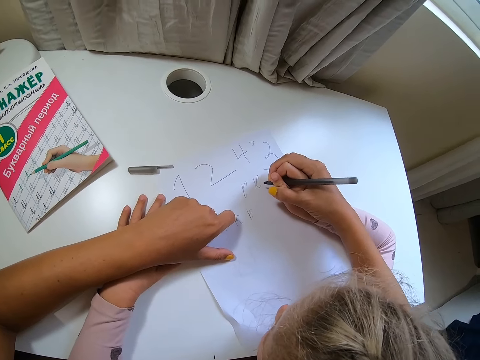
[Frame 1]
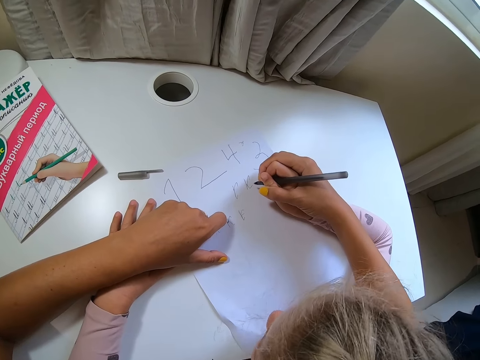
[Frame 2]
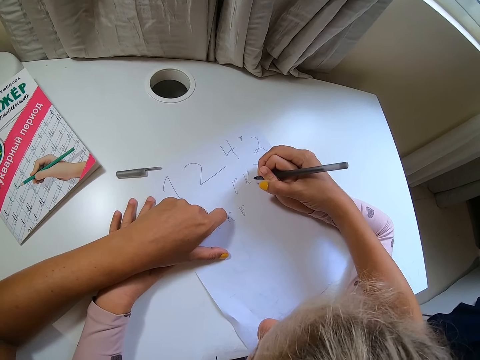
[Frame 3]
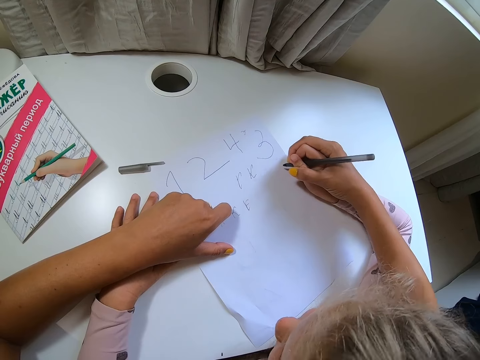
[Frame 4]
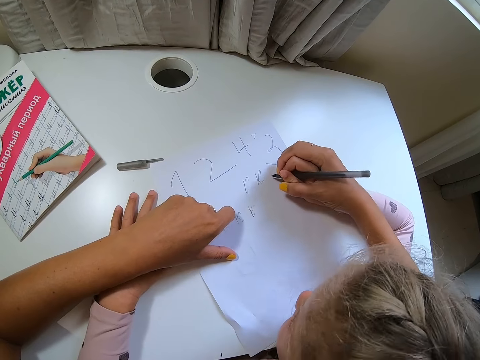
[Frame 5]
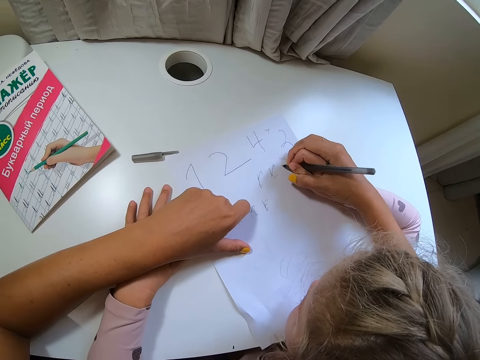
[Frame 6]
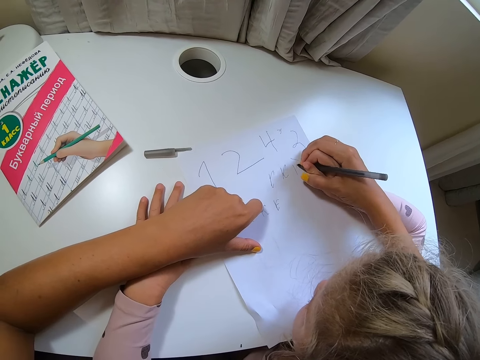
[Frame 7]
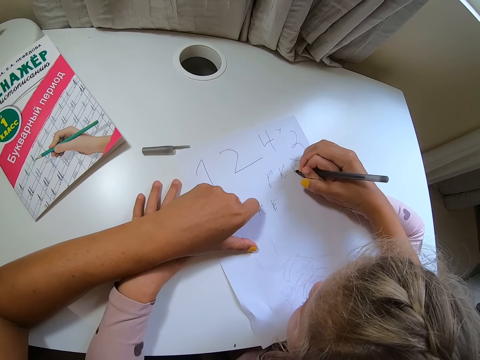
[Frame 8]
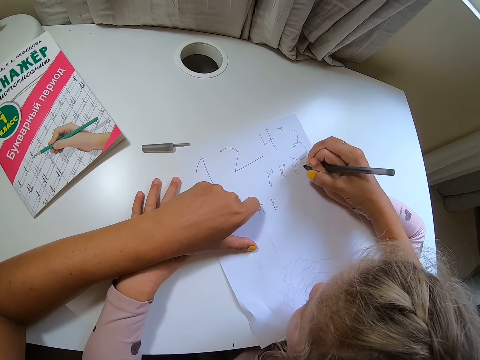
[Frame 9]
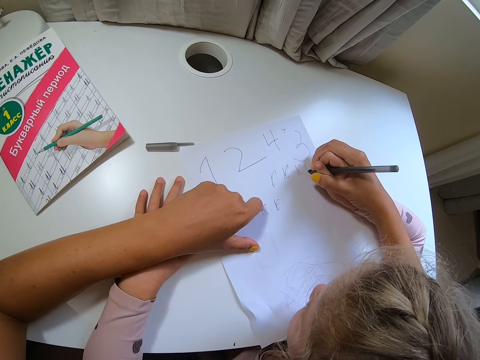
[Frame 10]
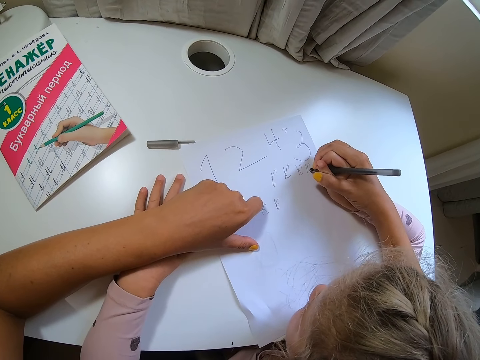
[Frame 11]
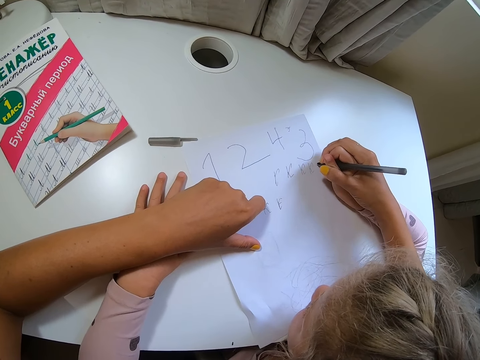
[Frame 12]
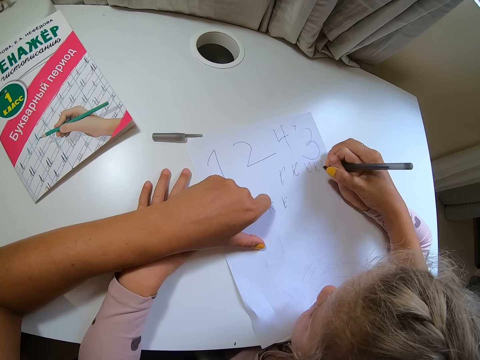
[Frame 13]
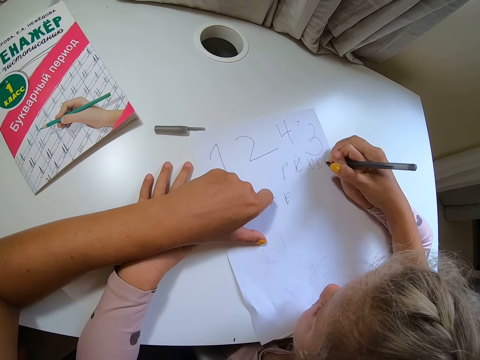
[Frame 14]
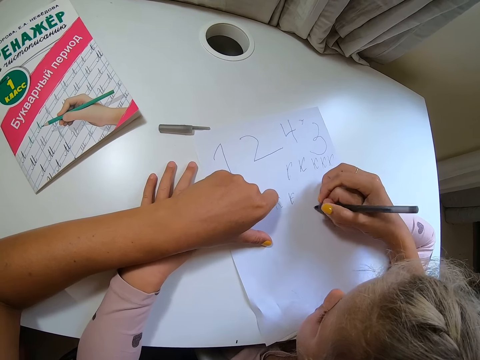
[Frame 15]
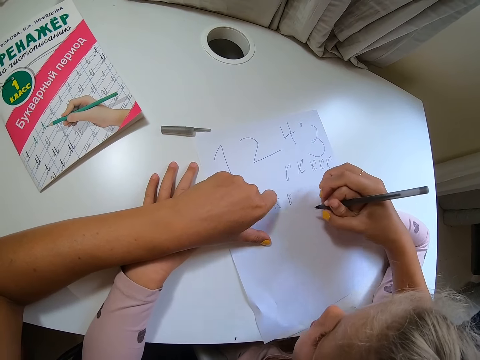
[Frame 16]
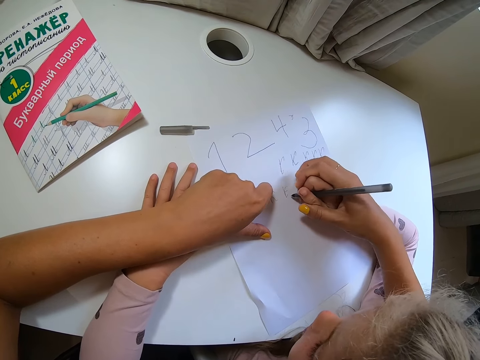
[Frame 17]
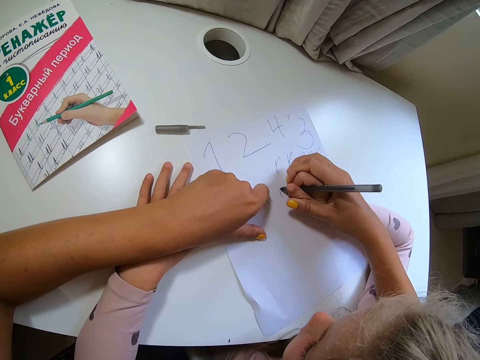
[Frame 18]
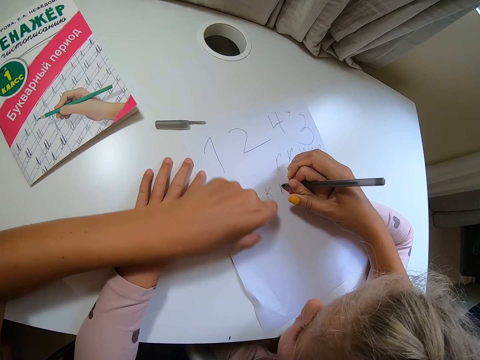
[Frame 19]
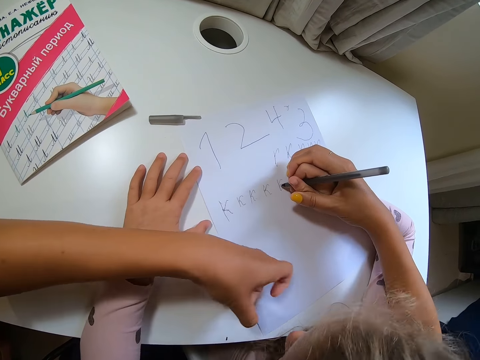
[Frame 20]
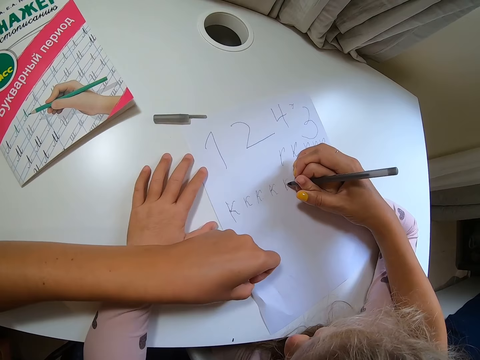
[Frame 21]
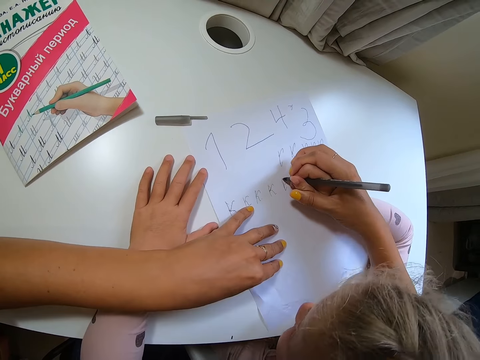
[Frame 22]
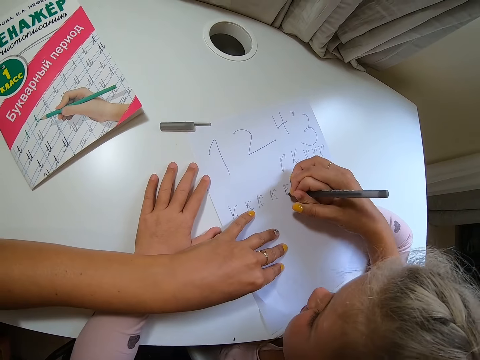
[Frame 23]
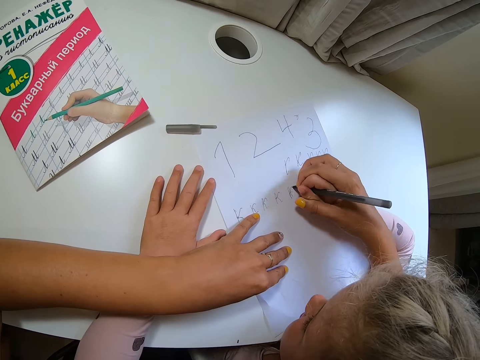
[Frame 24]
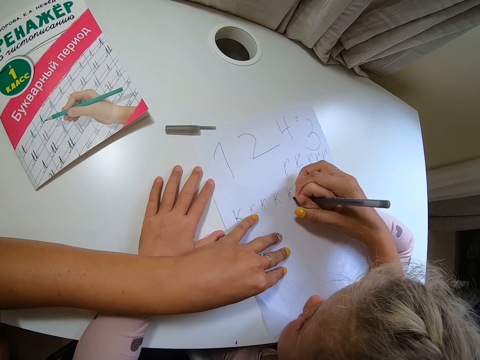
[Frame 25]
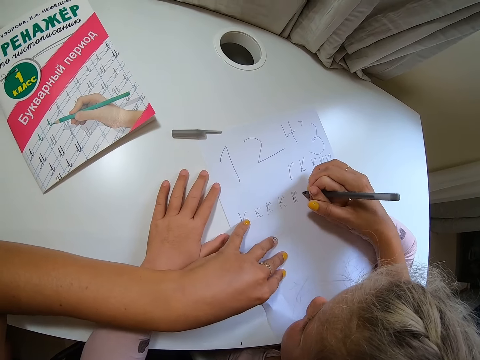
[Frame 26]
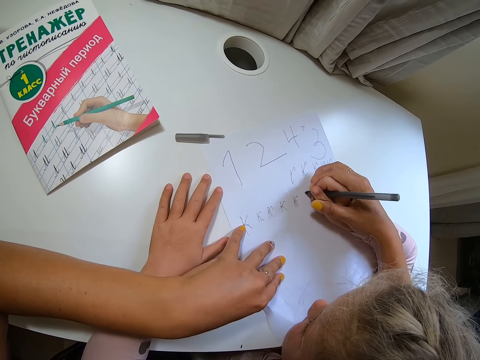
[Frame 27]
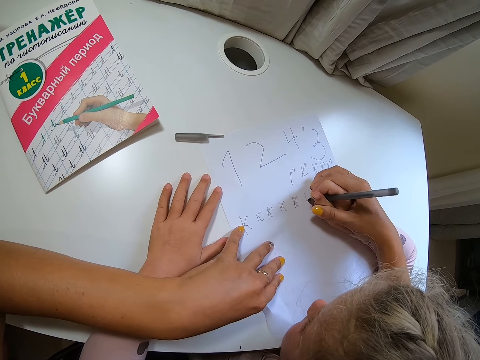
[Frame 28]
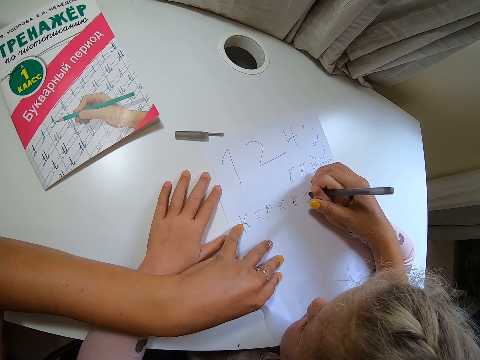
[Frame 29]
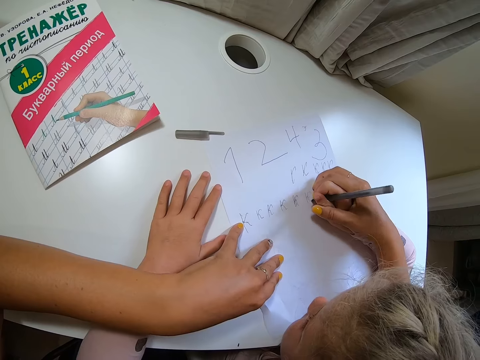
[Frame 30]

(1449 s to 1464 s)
A child writes on the book. The camera wearer moves the child's hand. The child writes on the book. The camera wearer moves the hand. They hold the paper.

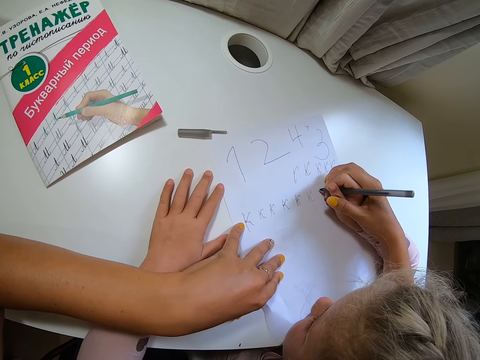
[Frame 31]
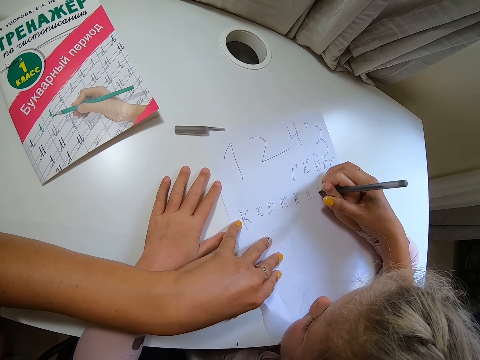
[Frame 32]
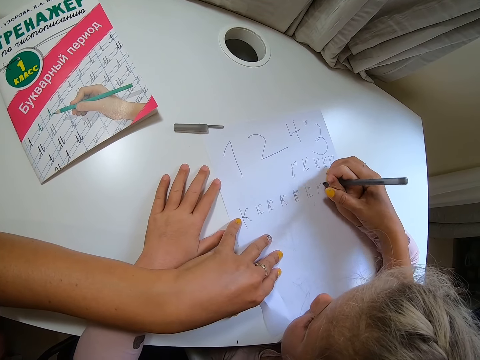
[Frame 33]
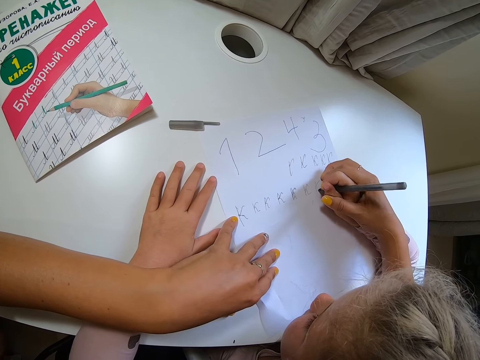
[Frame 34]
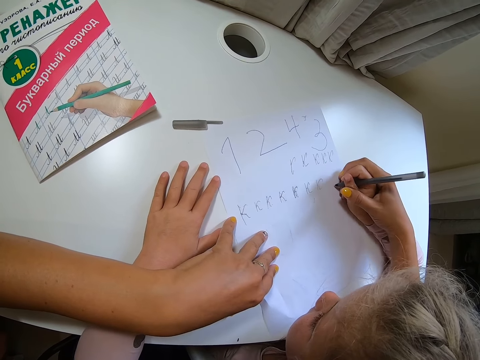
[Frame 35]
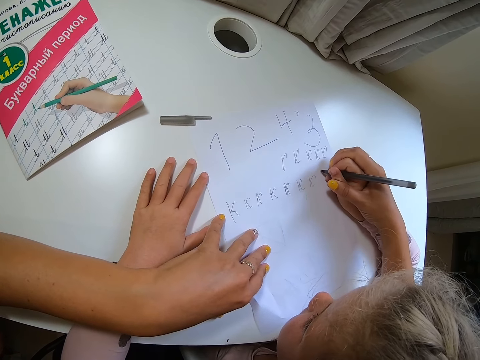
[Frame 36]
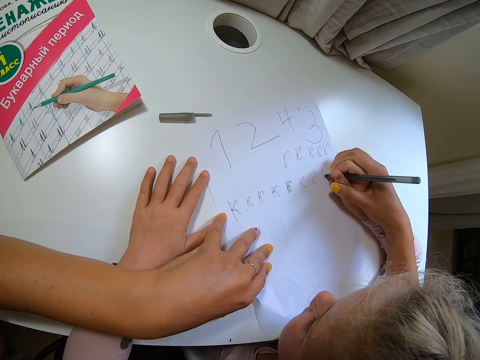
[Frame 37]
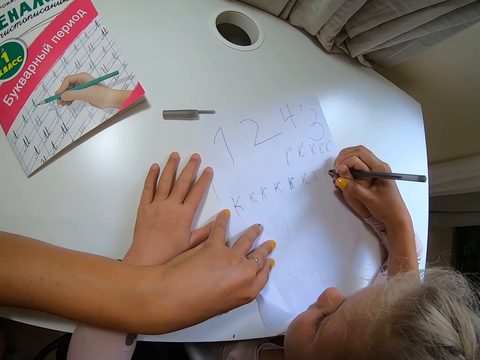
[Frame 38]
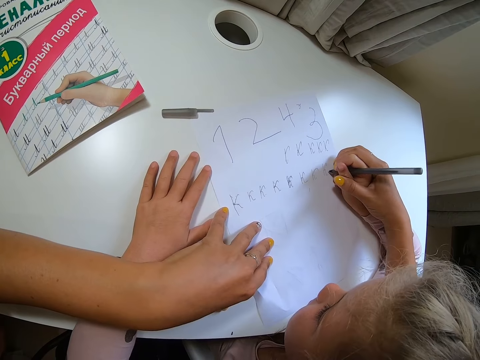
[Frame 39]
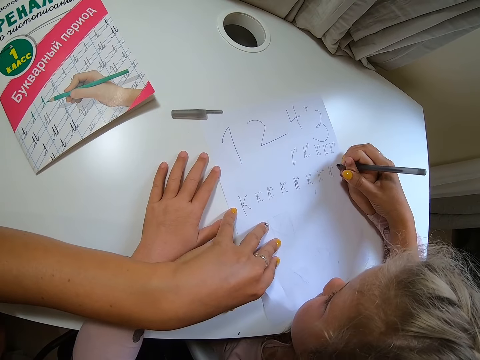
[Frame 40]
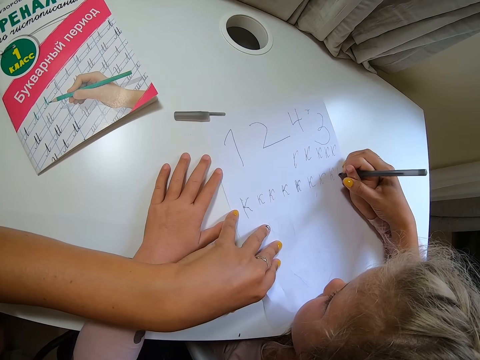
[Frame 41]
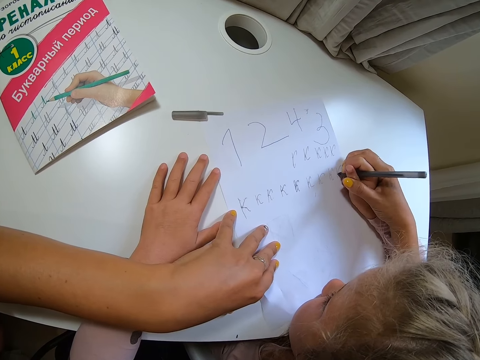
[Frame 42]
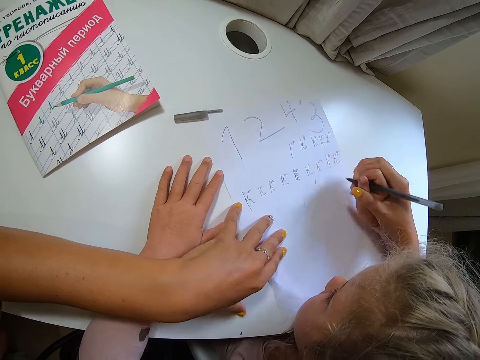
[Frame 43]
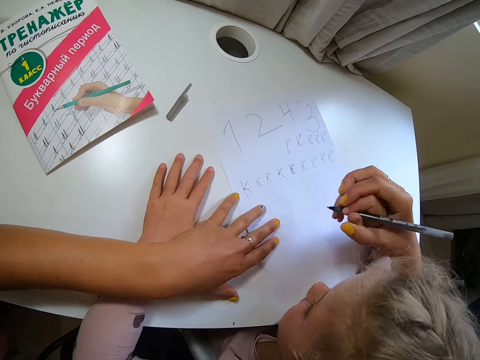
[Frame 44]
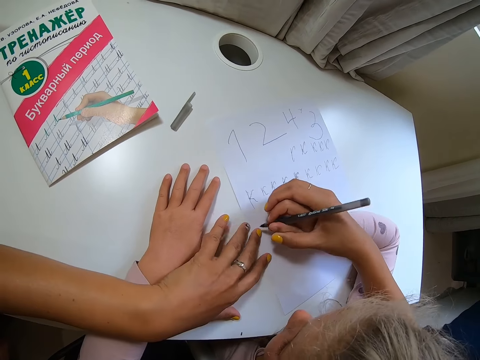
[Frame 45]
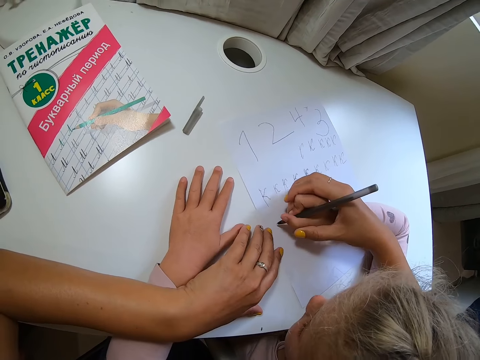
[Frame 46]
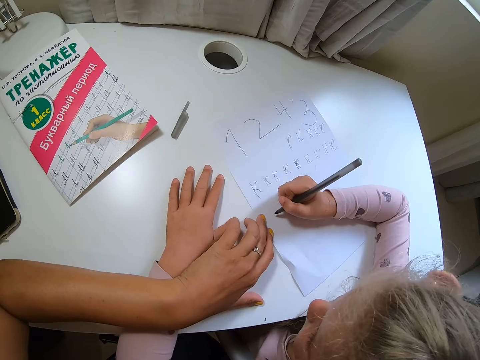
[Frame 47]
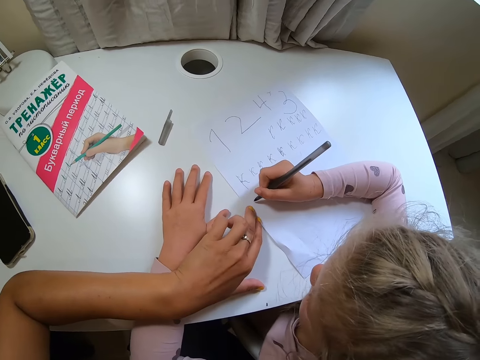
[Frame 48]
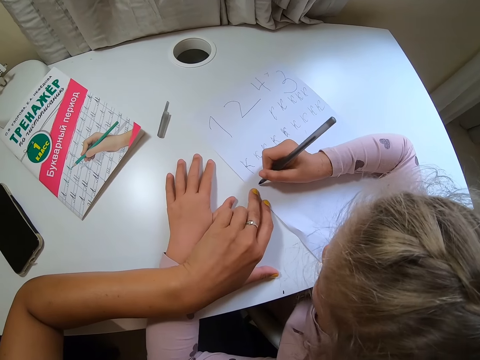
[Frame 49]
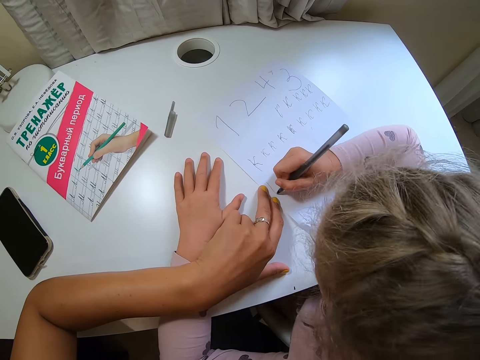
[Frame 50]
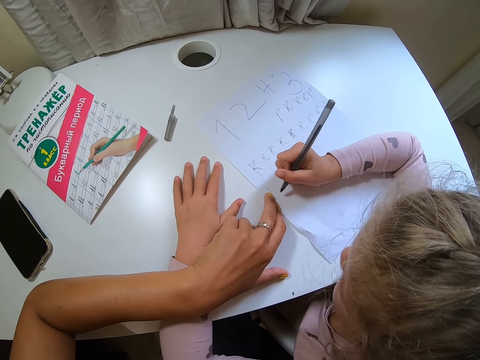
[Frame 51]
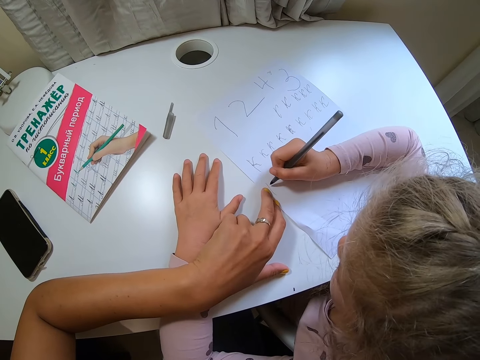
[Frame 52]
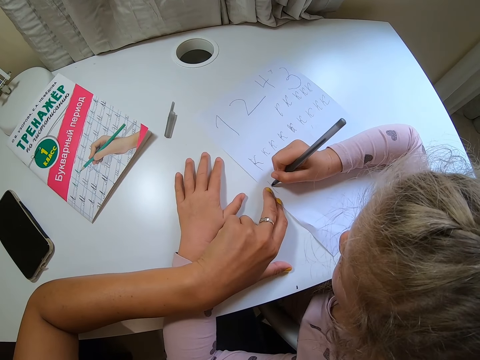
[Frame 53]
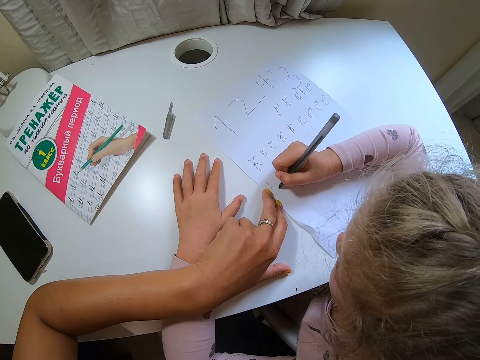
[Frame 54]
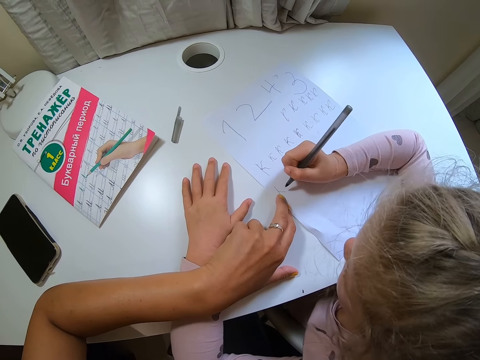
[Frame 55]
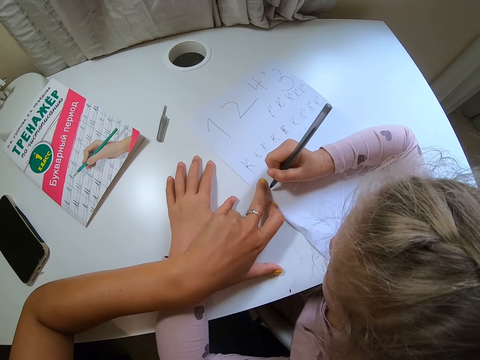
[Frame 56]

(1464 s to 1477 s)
The camera wearer moves the paper. They move a child's hand. The child writes on the book. The camera wearer moves the hand away.
